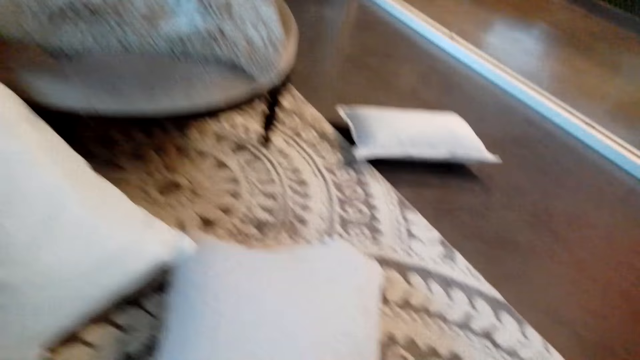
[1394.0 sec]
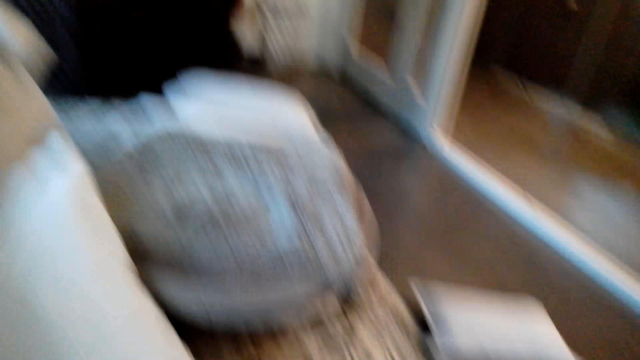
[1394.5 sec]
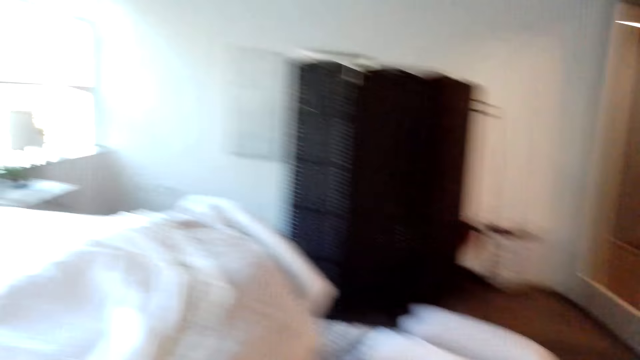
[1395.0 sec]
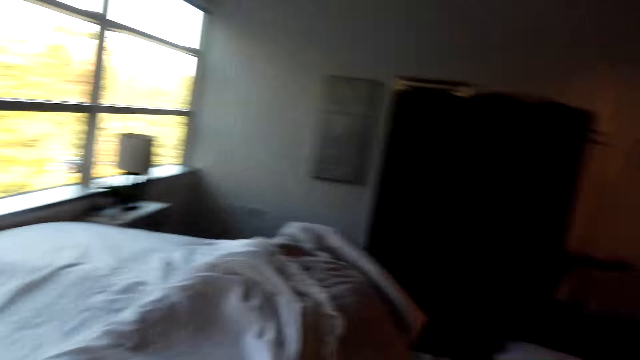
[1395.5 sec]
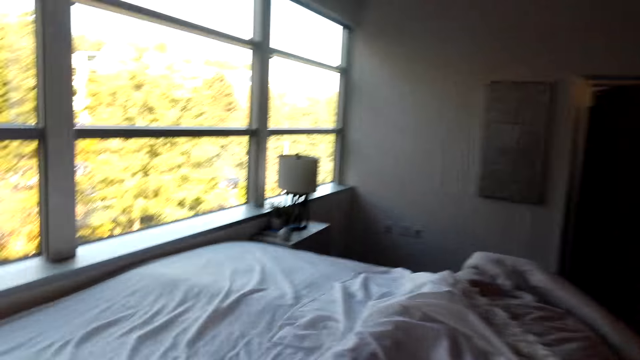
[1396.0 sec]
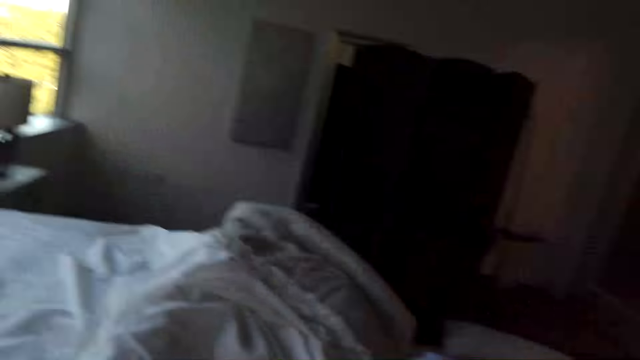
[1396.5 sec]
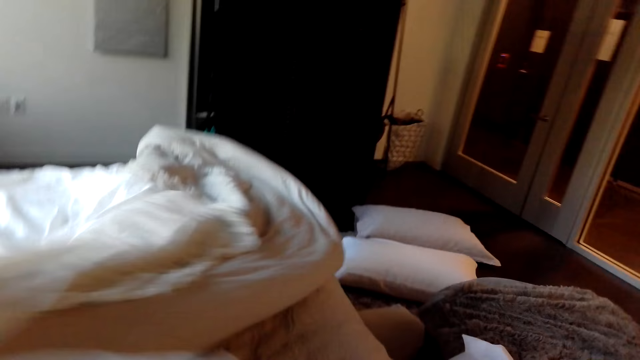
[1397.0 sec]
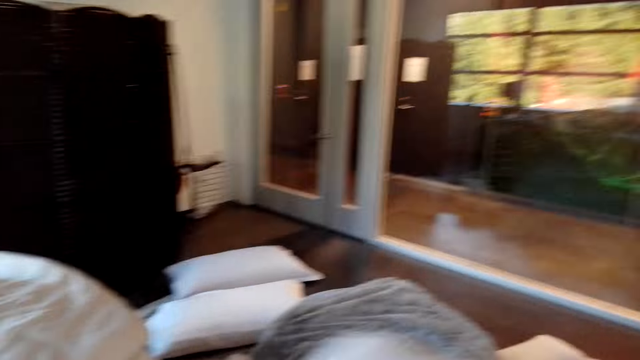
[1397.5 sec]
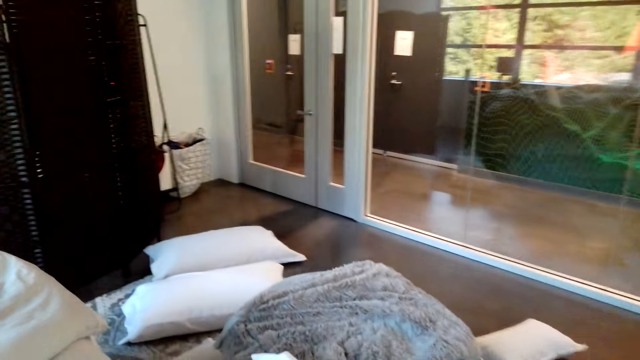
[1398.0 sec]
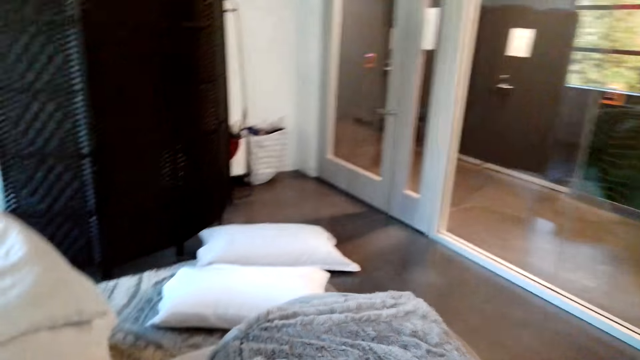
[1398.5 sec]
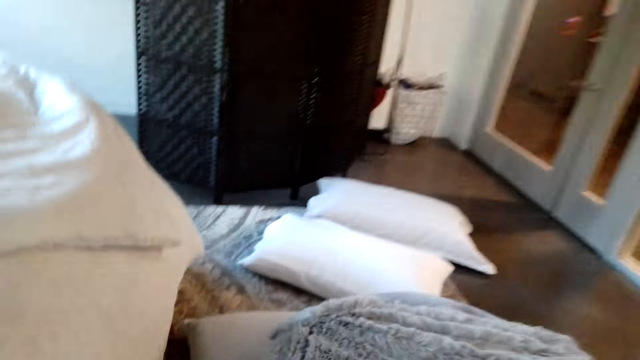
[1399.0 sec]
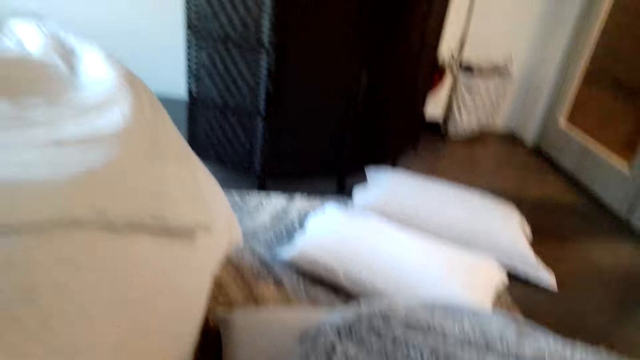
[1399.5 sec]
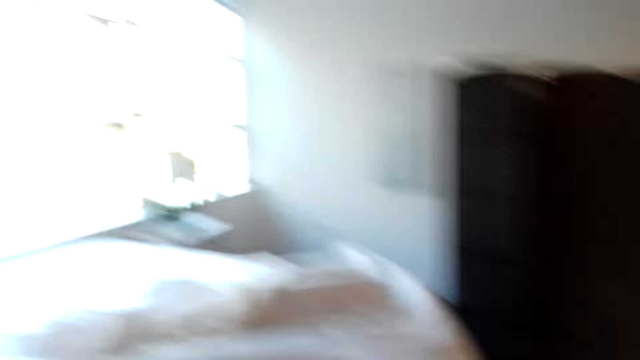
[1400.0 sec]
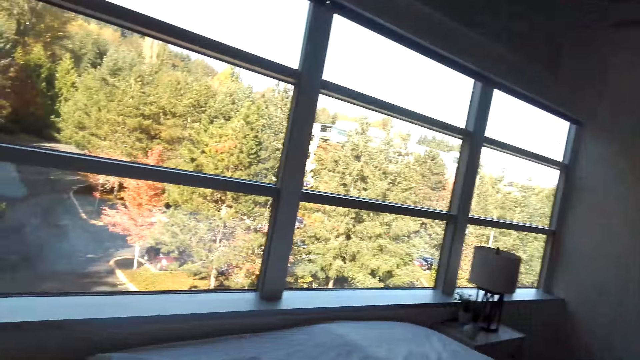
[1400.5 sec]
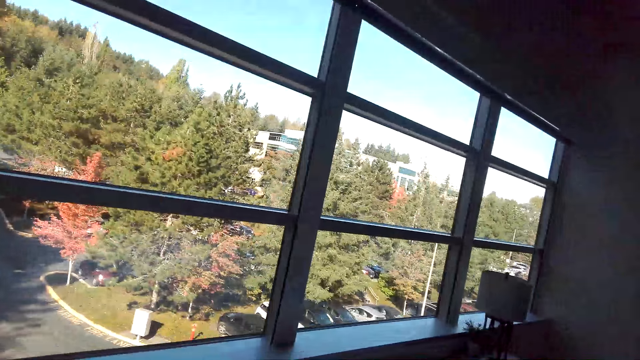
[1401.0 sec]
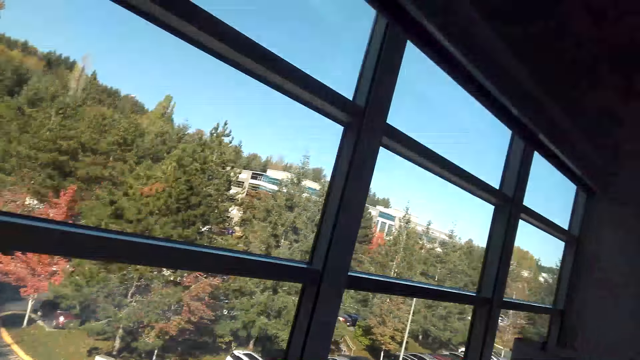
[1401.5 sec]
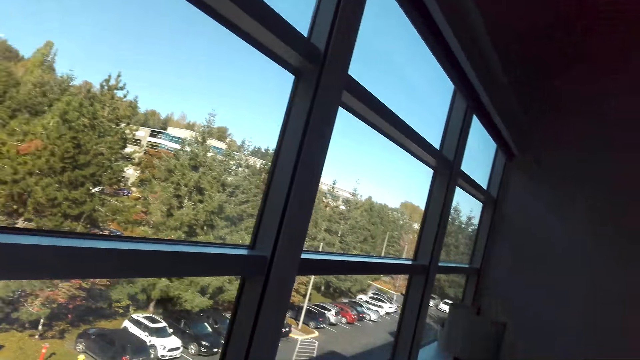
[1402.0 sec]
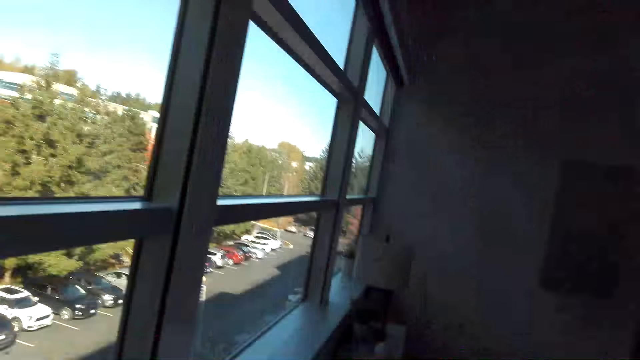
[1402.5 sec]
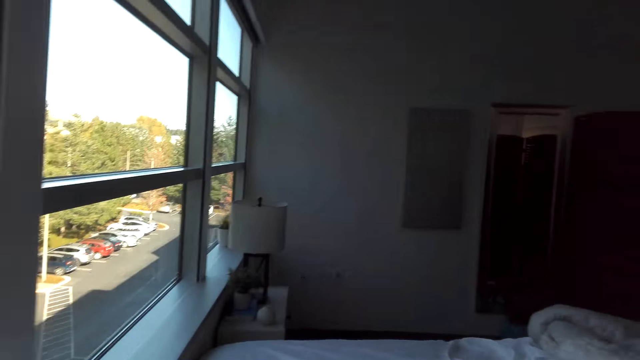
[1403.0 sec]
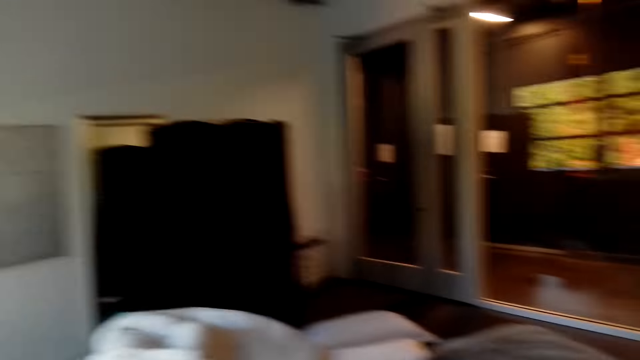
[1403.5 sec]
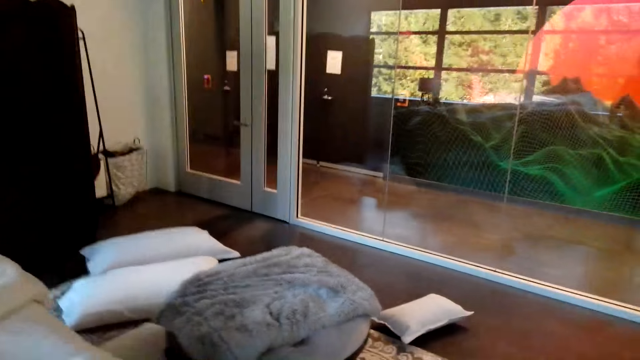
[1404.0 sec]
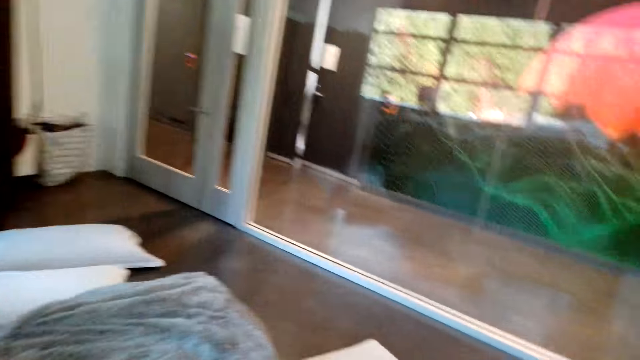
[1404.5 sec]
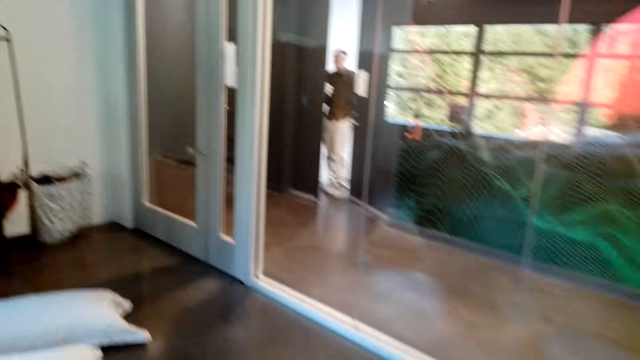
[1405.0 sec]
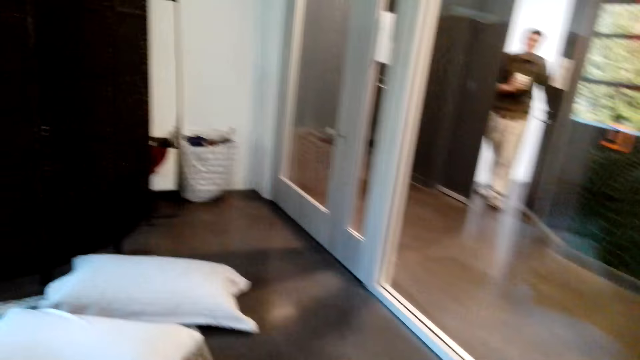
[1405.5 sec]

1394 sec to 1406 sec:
The camera wearer picks up the pillow. They move in the room. They spread the bed. They open the duvet on the bed. They move in the room.

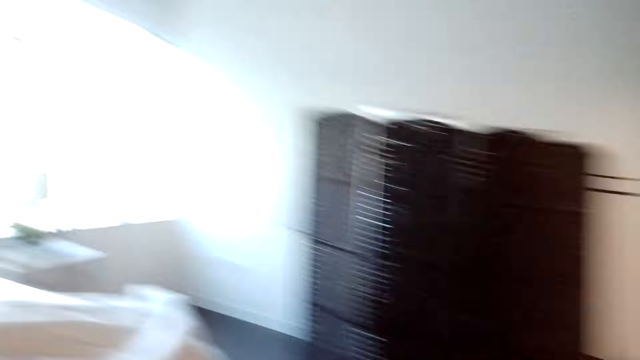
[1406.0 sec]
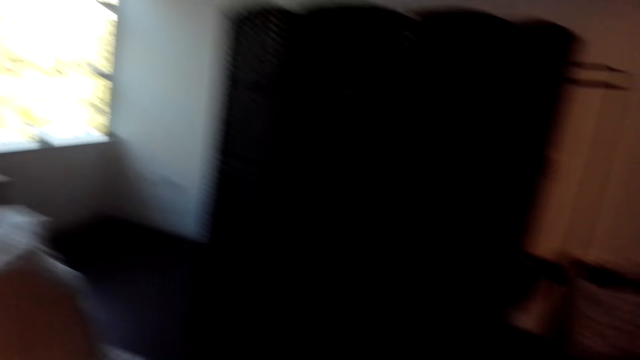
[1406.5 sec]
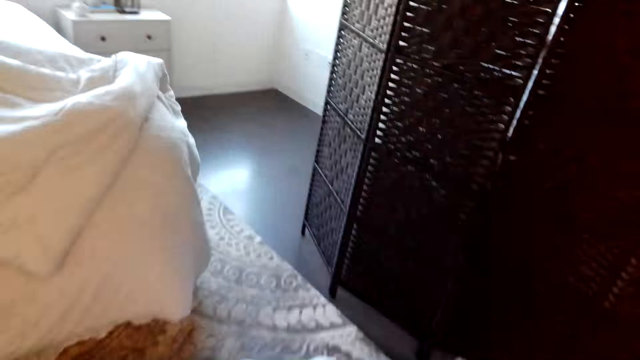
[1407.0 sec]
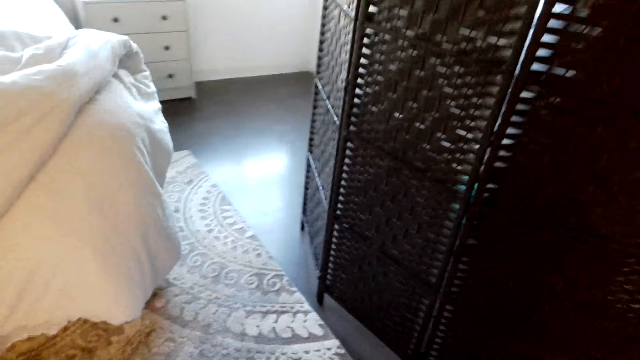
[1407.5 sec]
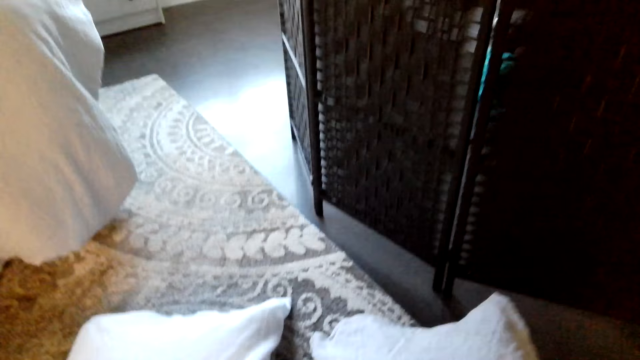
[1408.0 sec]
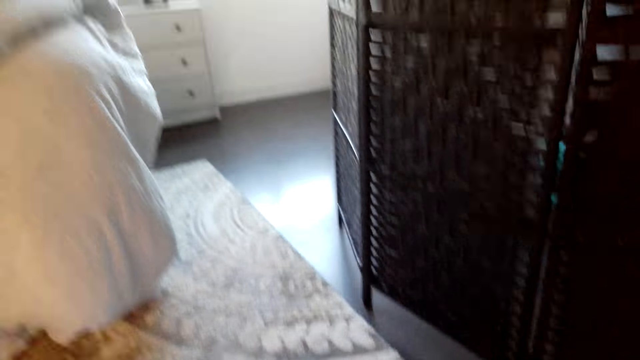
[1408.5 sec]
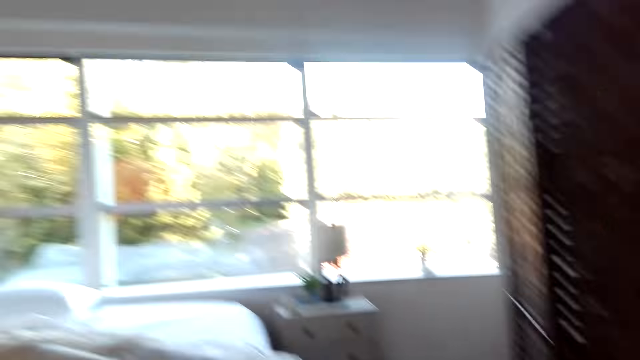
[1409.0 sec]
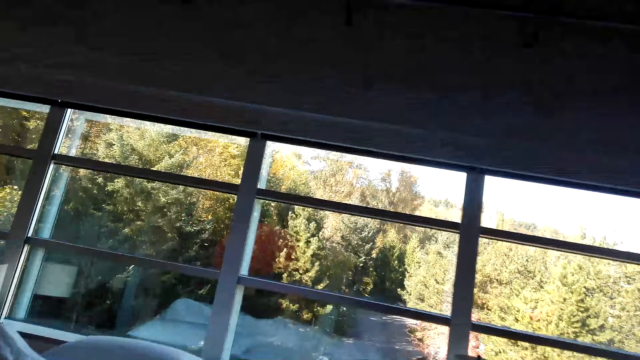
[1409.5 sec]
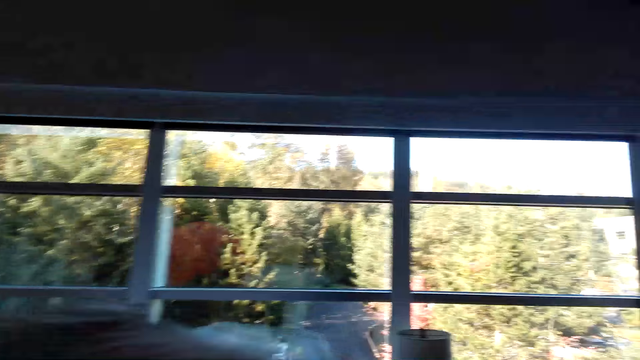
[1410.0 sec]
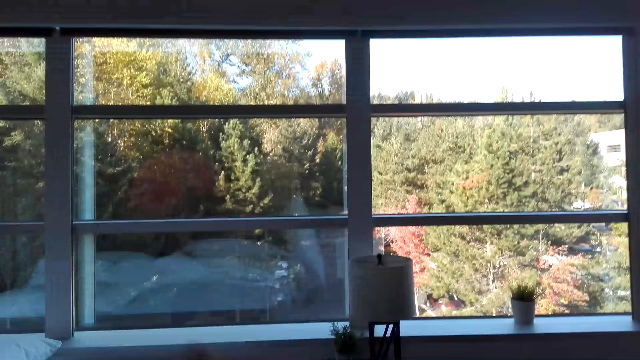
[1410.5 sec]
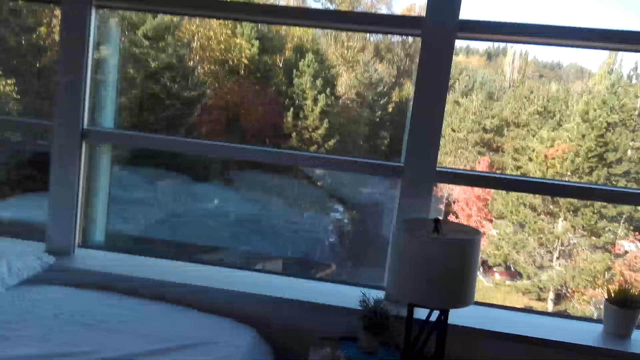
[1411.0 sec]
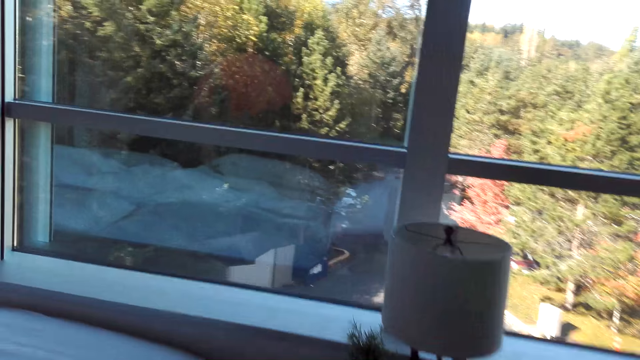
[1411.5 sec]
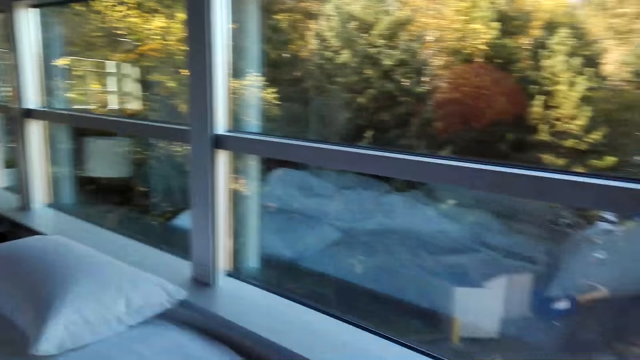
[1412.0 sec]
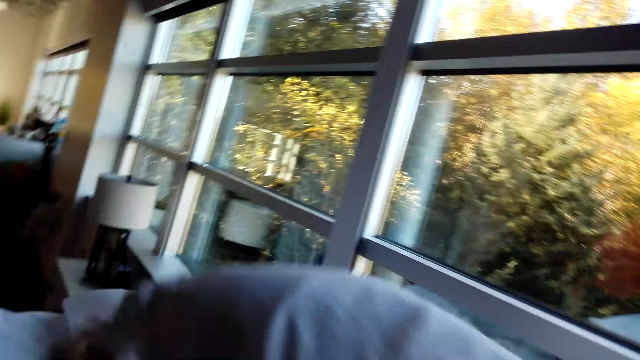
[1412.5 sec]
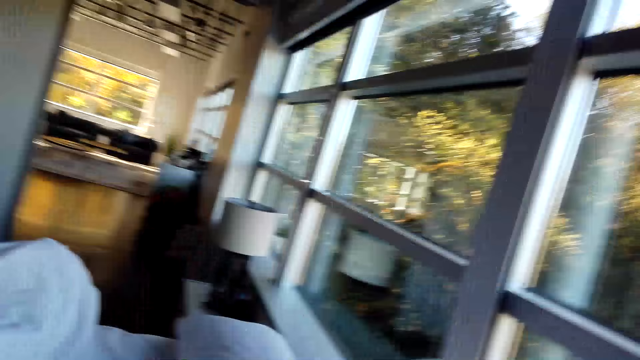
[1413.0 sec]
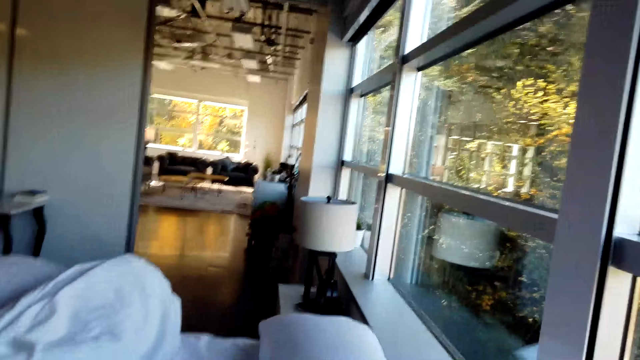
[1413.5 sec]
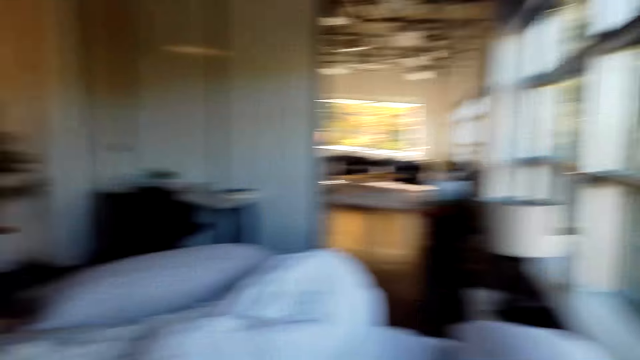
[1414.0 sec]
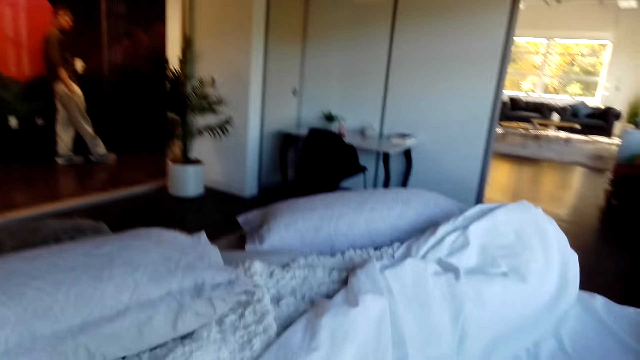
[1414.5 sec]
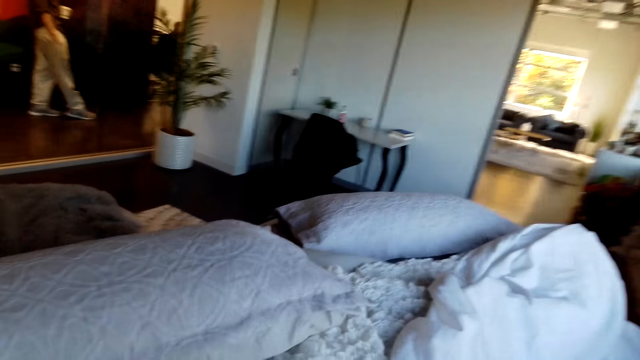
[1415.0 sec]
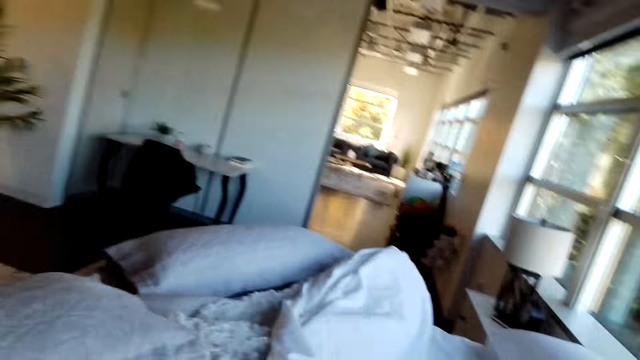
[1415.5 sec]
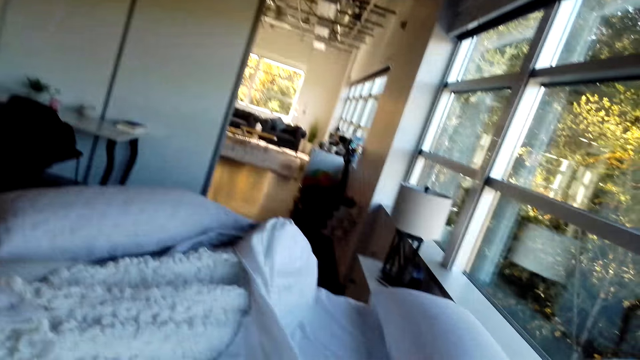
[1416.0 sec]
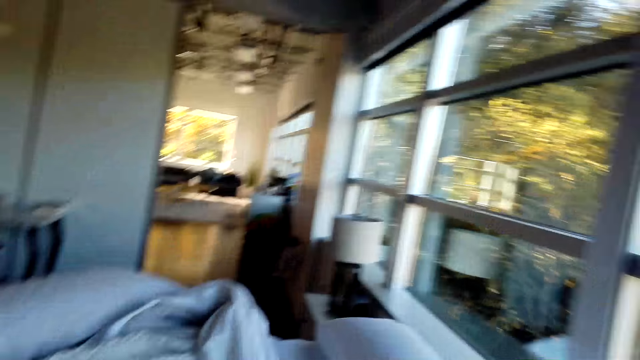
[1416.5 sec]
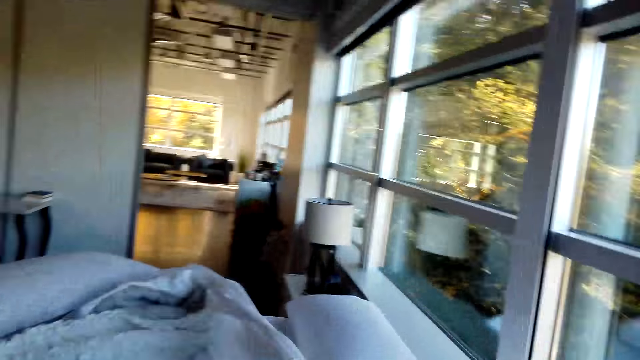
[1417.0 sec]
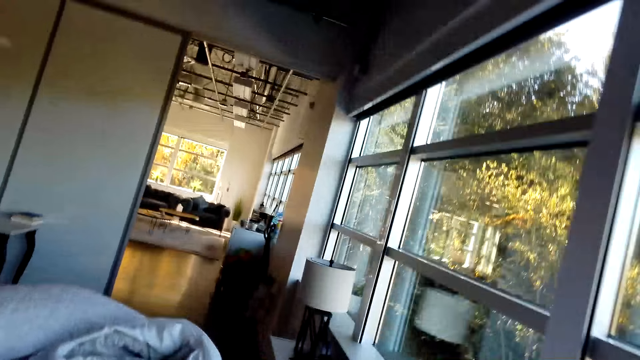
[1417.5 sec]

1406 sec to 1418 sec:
The camera wearer picks up the pillow. They move in the room. They throw the pillows over the bed. They place the pillow on the bed. They spread the bed.
